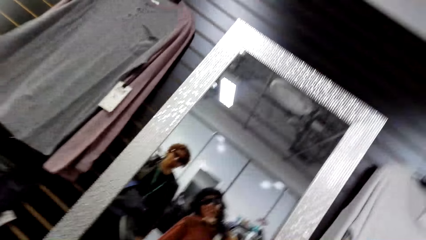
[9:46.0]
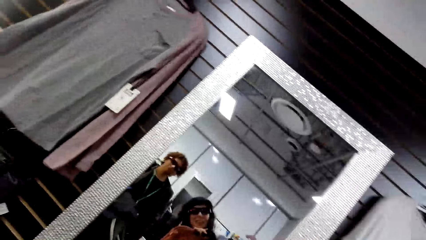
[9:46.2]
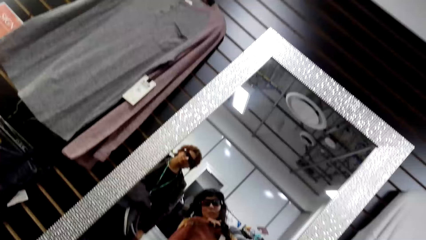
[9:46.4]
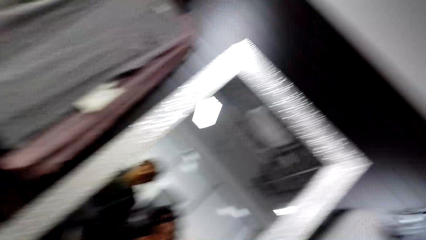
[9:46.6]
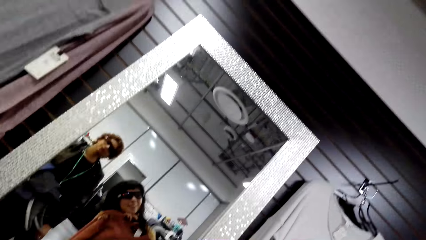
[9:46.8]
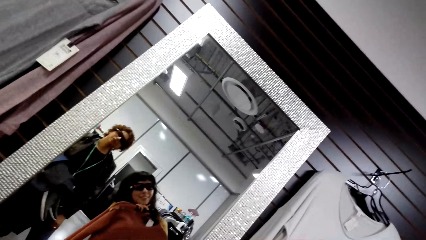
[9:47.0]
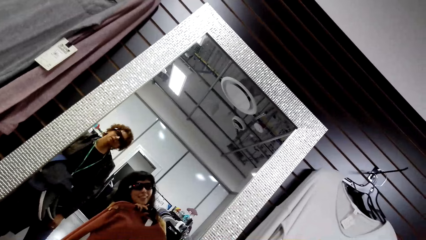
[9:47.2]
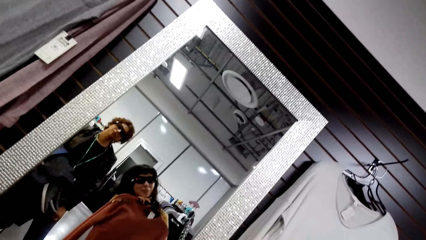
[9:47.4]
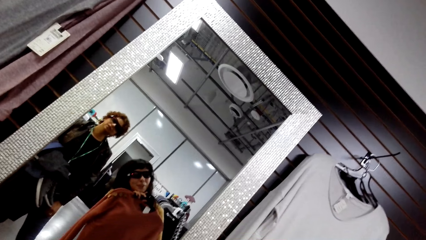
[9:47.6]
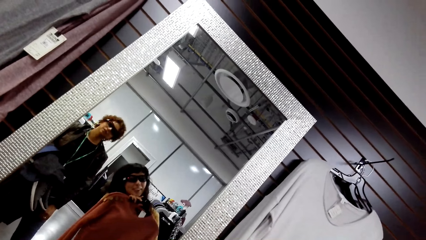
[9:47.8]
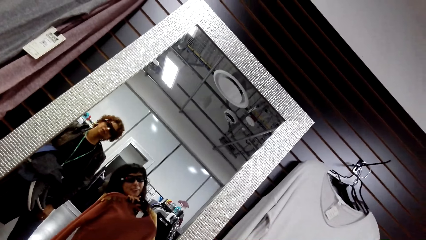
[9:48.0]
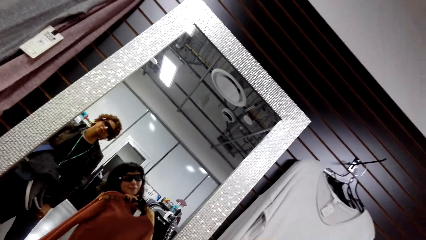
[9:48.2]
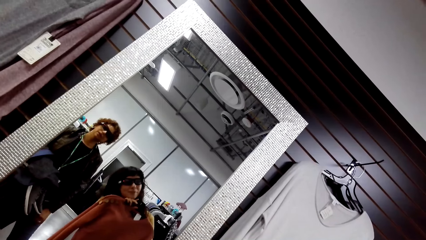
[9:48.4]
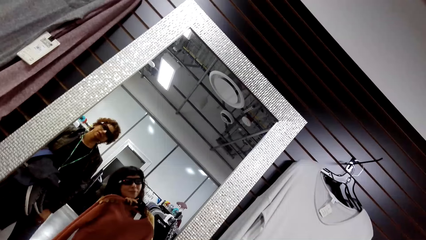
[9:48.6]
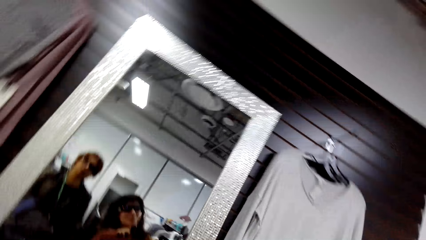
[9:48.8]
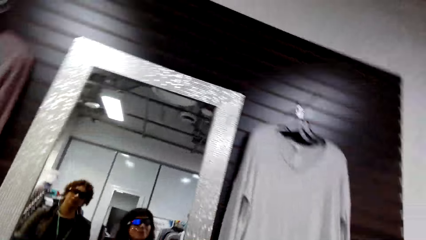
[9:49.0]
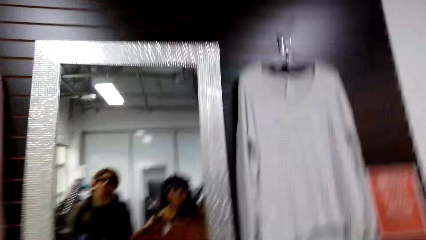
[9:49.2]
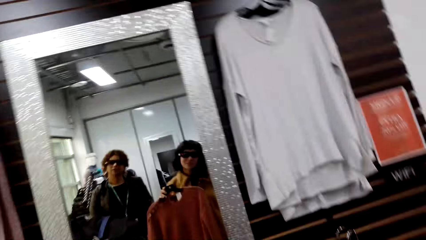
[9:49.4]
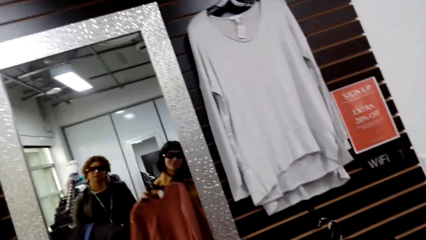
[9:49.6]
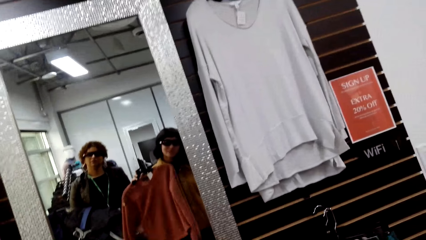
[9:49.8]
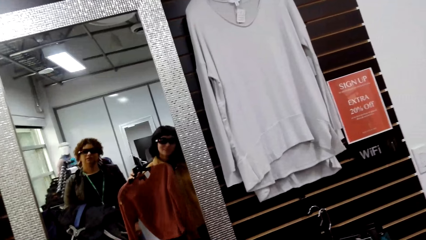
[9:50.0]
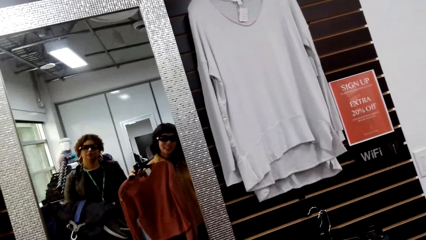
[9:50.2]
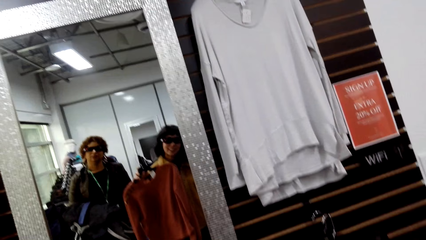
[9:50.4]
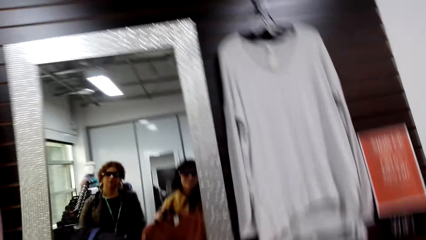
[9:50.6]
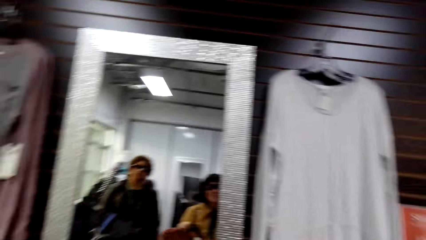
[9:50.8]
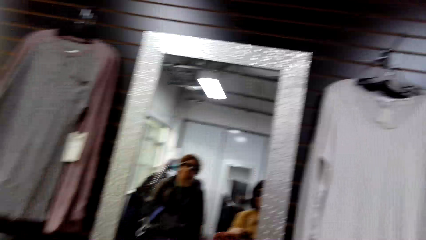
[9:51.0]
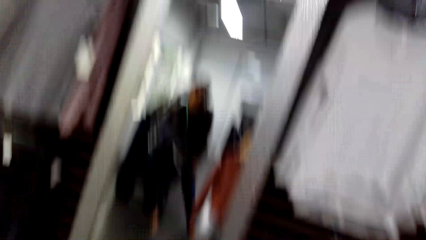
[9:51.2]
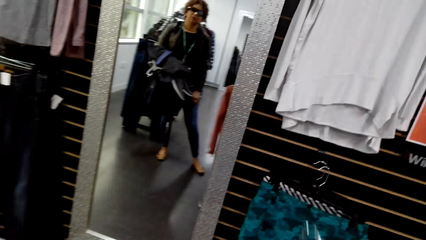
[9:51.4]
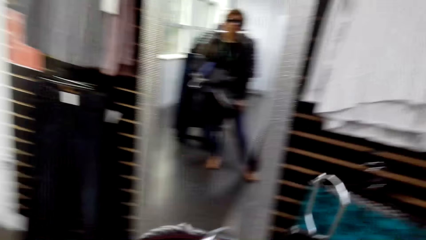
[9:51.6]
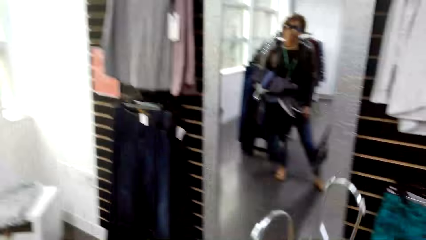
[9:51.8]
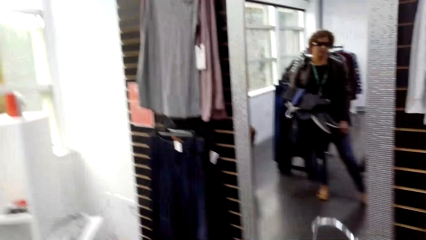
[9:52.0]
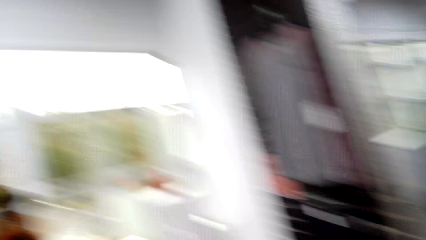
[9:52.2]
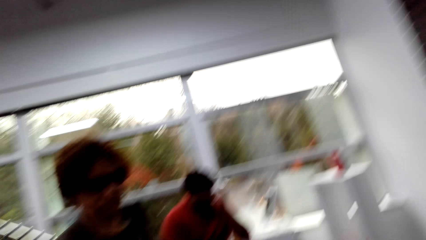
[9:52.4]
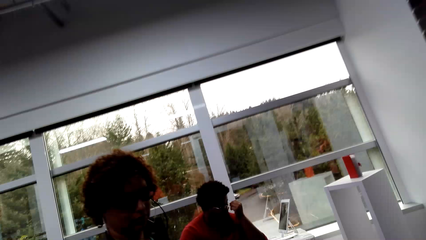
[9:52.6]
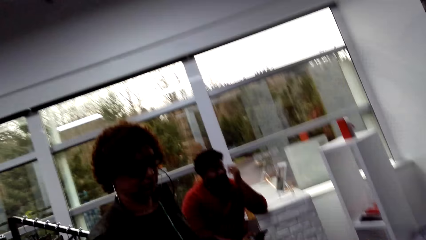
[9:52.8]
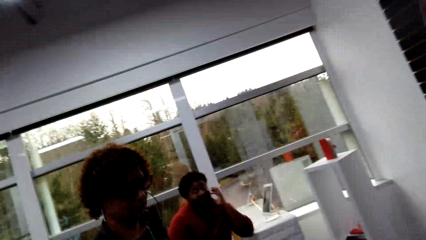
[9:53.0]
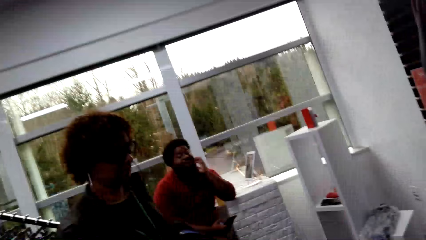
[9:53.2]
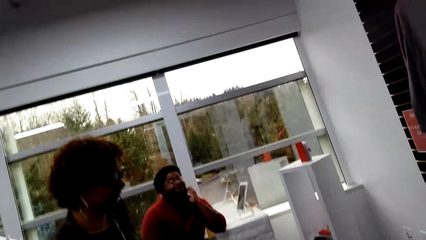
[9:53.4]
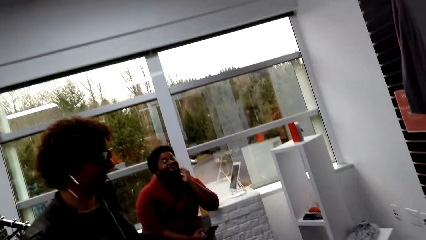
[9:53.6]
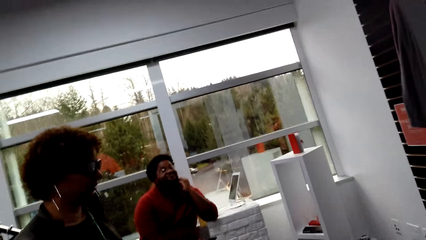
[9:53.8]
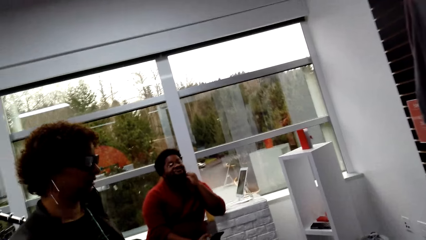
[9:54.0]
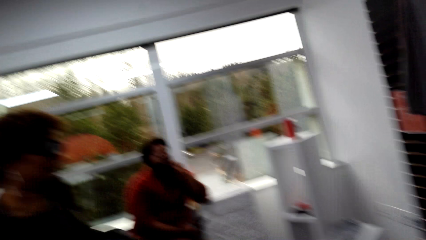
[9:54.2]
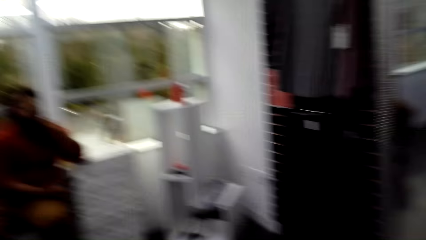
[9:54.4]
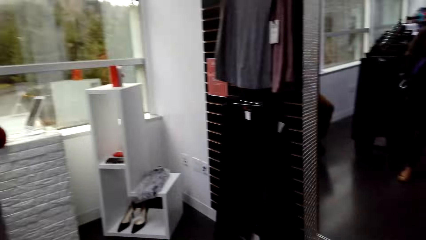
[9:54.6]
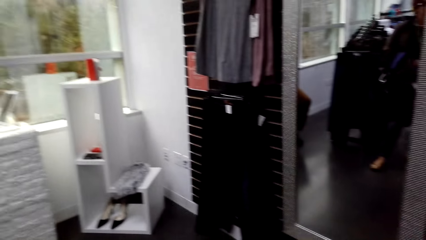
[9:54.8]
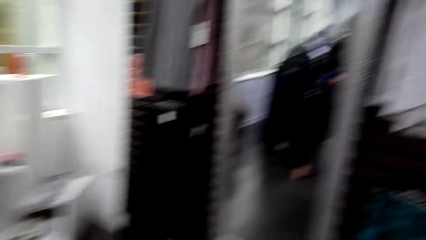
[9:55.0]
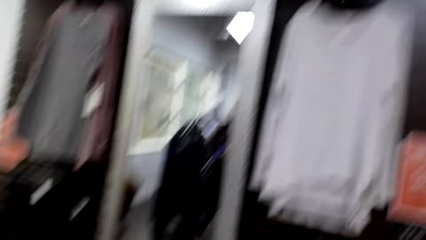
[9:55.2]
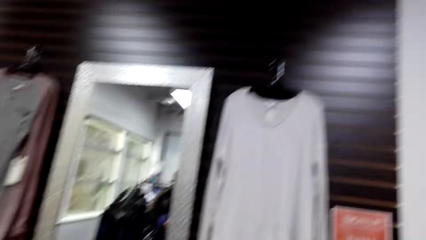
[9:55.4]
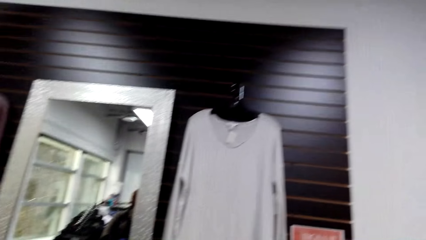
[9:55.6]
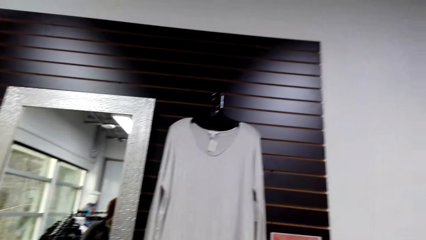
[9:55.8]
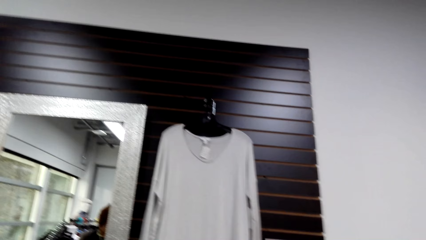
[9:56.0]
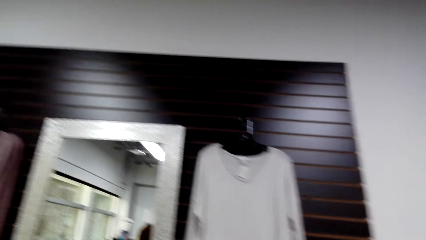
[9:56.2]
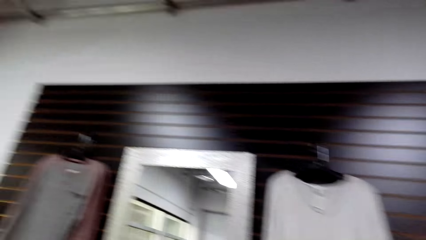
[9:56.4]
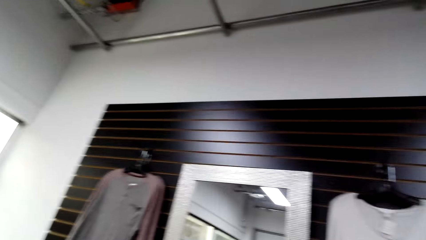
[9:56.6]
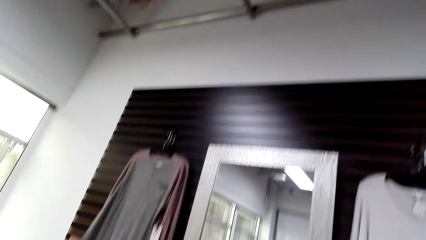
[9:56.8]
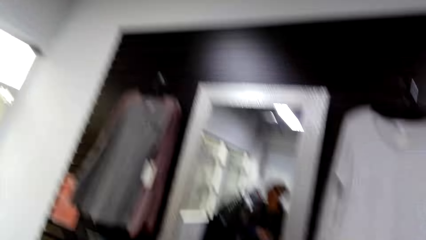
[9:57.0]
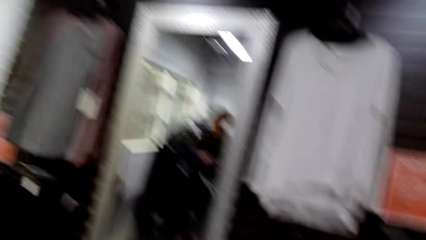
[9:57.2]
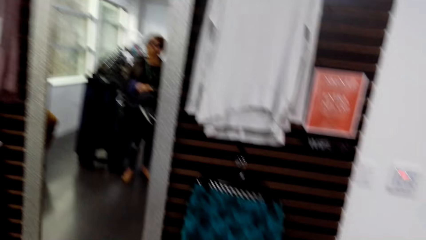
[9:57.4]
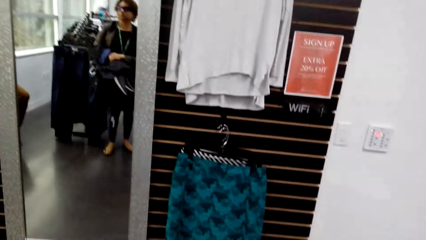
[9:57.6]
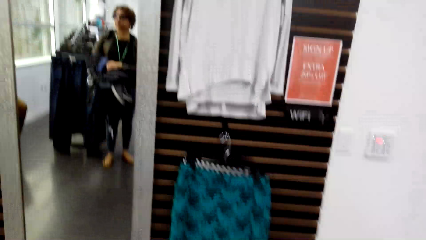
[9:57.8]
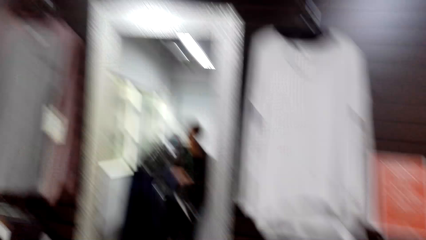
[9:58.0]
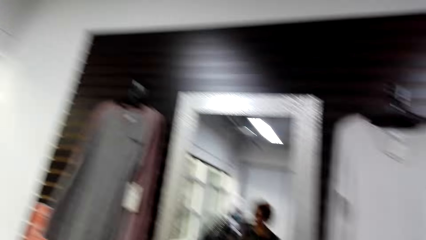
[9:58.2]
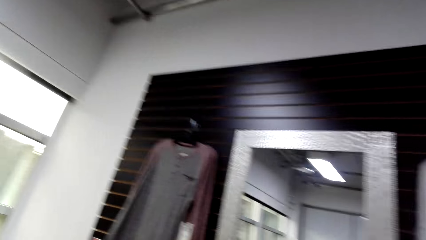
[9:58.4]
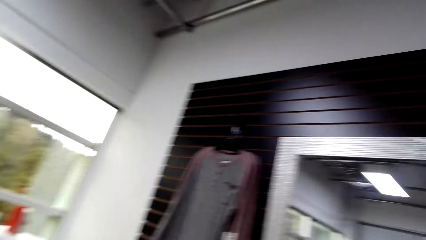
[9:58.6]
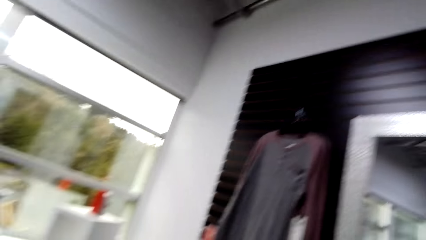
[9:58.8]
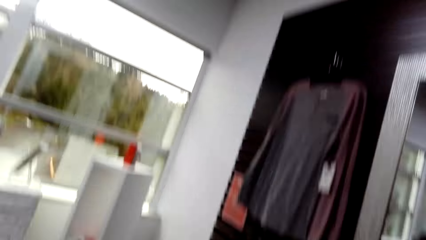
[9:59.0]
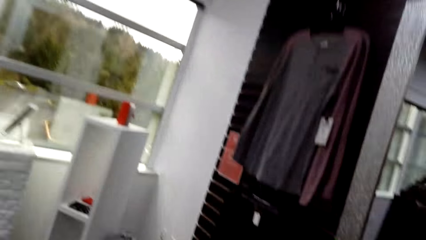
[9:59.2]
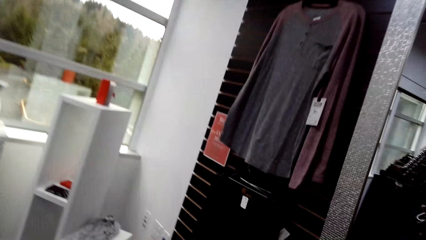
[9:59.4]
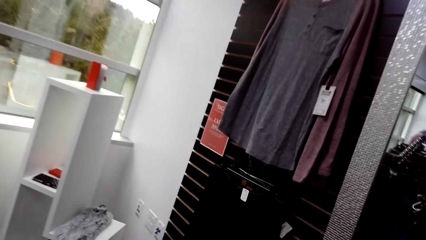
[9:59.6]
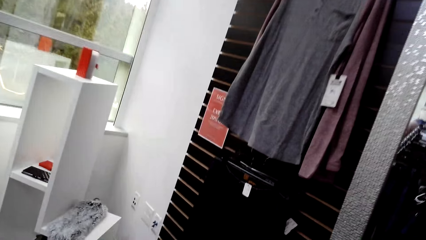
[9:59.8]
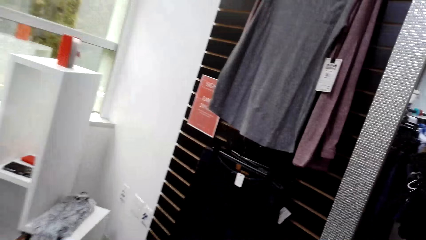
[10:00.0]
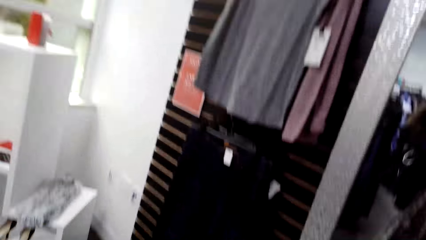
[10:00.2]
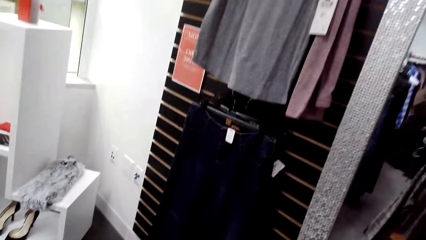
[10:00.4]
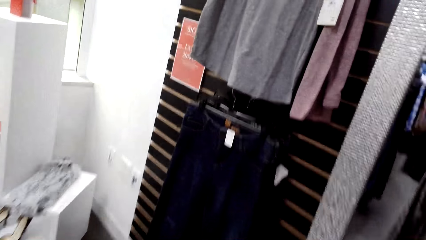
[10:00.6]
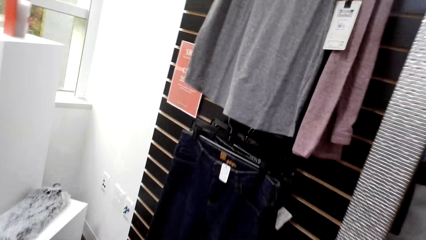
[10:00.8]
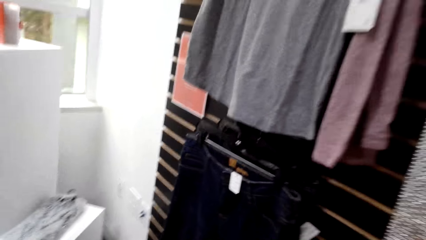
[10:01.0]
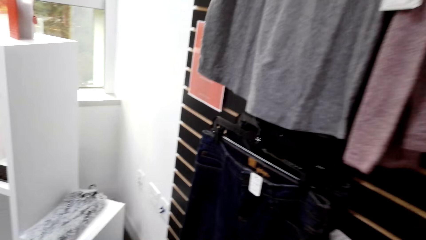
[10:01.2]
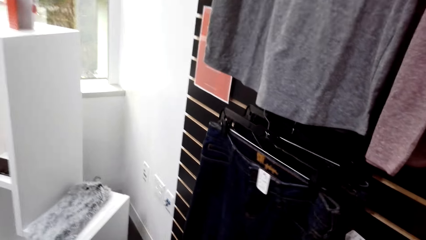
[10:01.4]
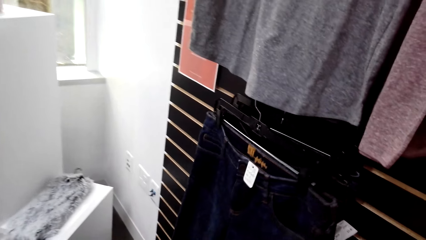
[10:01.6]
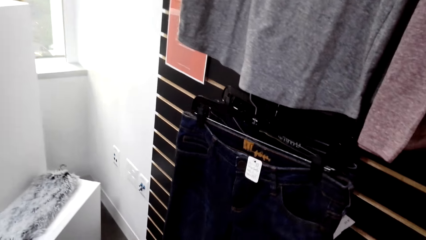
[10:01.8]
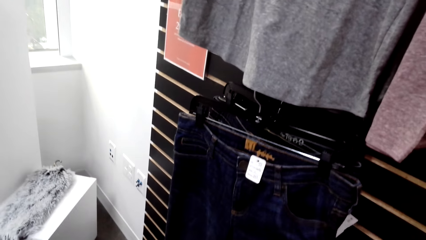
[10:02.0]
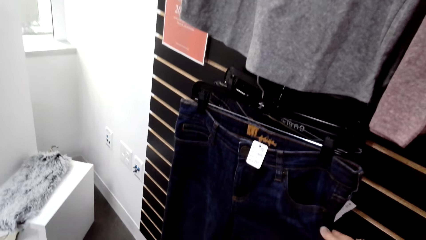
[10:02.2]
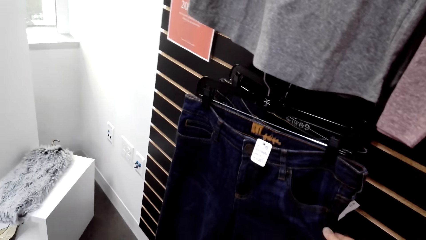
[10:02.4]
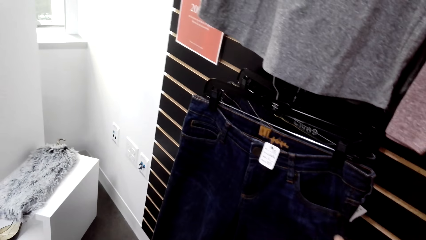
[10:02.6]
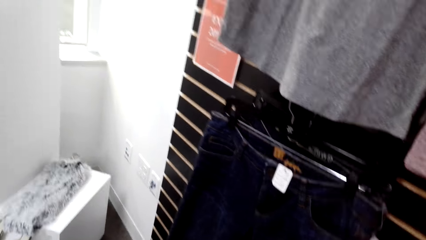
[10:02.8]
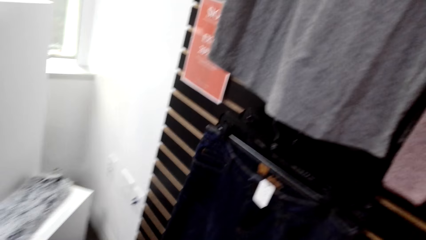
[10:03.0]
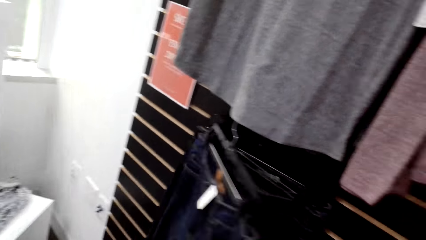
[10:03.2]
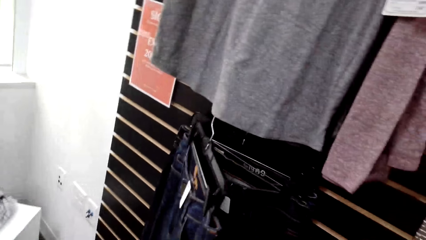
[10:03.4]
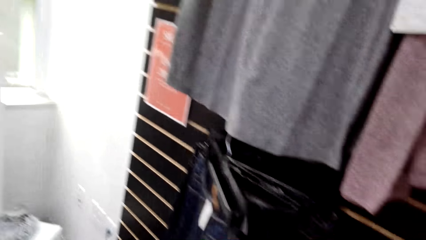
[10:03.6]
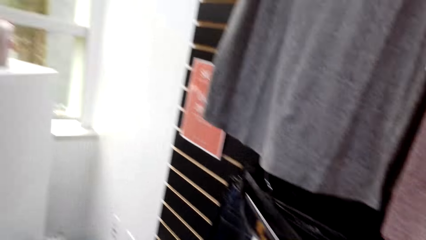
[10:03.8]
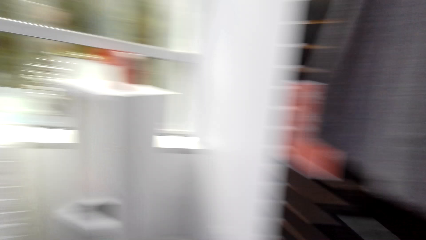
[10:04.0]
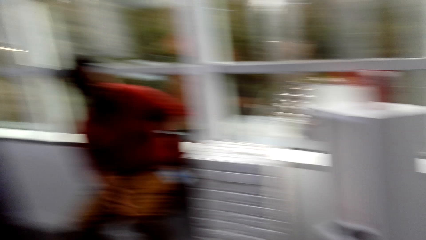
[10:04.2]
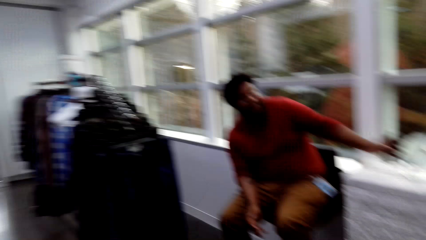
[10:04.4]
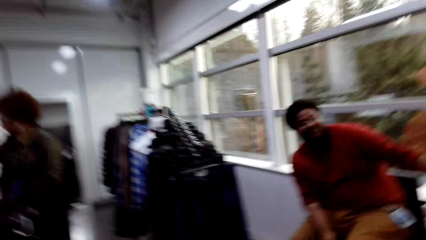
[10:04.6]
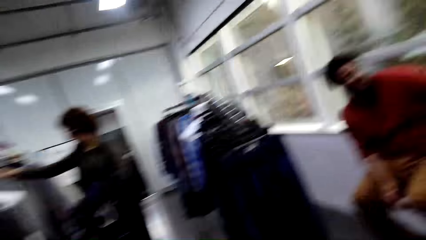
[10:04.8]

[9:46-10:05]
The camera wearer looks at the mirror. They look at her sweater. They look at a woman. They rotate the camera to the other side. They look around the boutique. They touch a jeans pant and hold the trouser.
